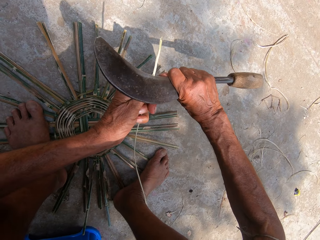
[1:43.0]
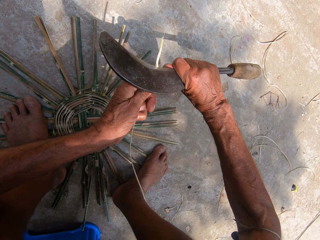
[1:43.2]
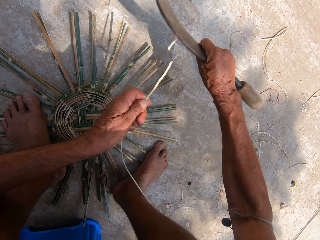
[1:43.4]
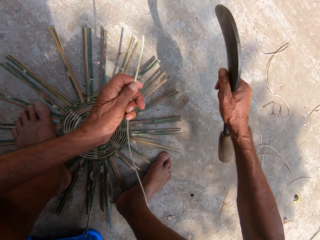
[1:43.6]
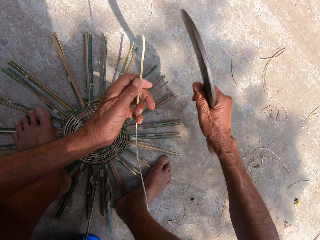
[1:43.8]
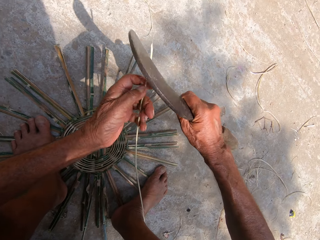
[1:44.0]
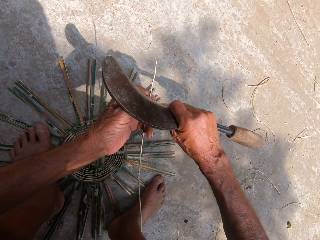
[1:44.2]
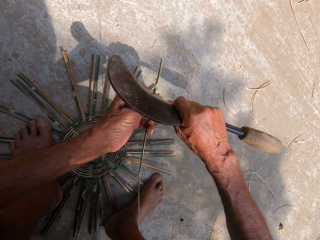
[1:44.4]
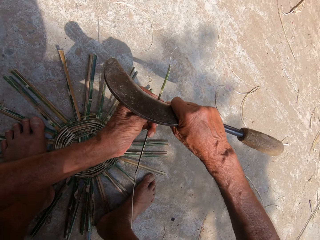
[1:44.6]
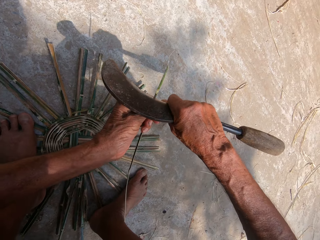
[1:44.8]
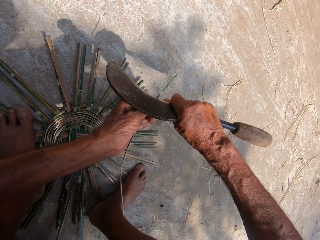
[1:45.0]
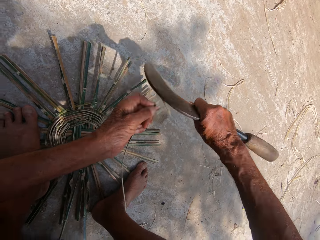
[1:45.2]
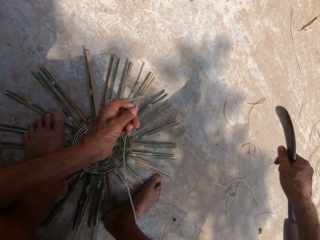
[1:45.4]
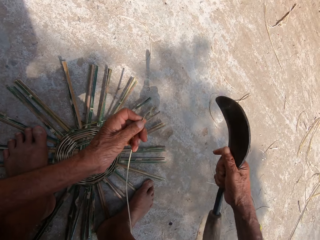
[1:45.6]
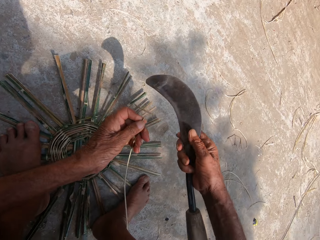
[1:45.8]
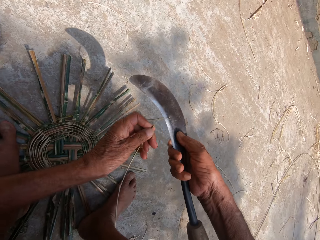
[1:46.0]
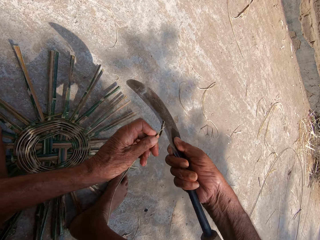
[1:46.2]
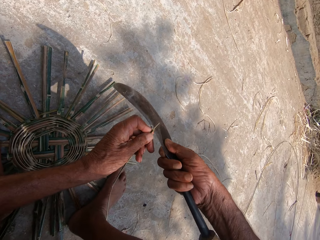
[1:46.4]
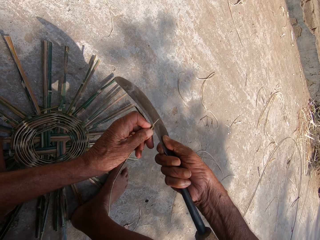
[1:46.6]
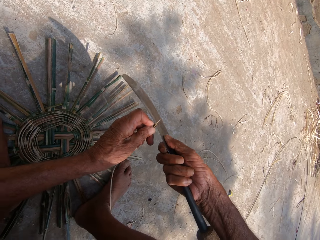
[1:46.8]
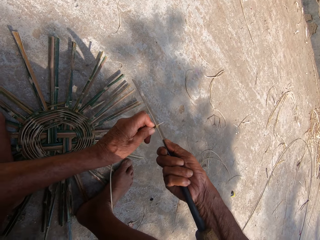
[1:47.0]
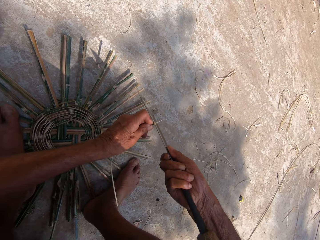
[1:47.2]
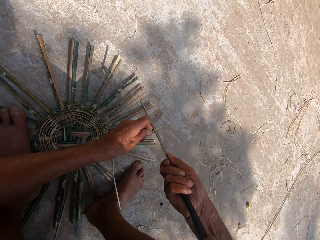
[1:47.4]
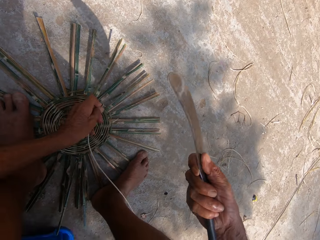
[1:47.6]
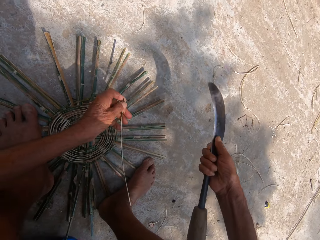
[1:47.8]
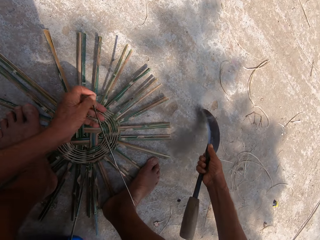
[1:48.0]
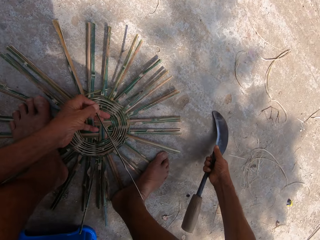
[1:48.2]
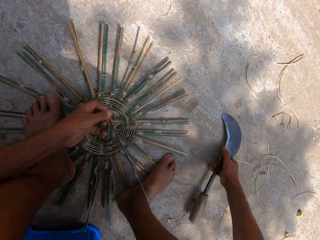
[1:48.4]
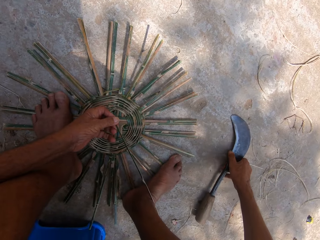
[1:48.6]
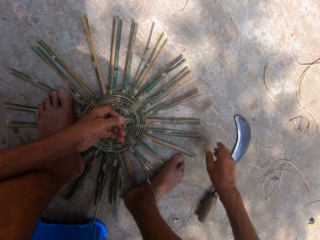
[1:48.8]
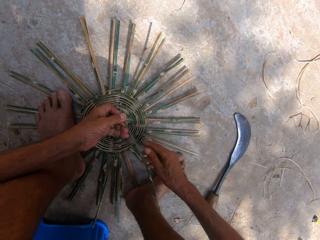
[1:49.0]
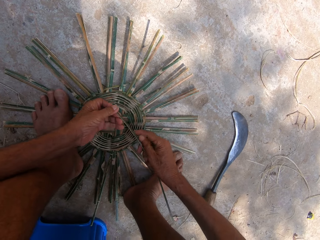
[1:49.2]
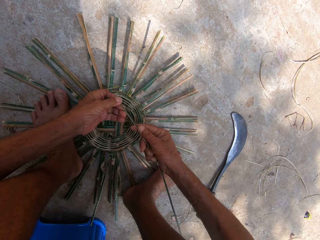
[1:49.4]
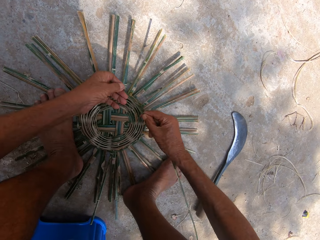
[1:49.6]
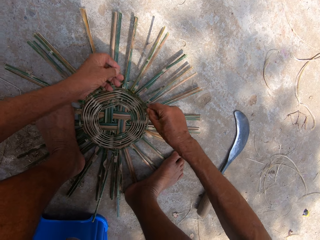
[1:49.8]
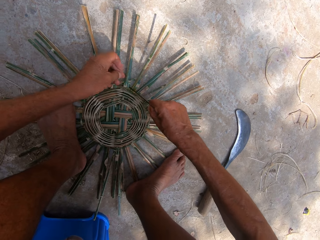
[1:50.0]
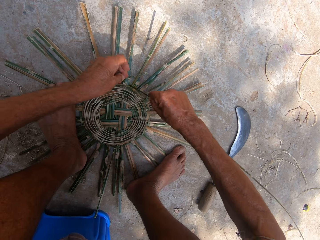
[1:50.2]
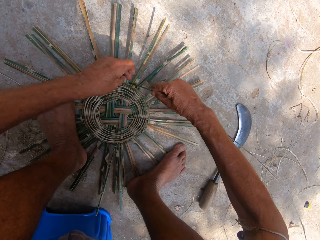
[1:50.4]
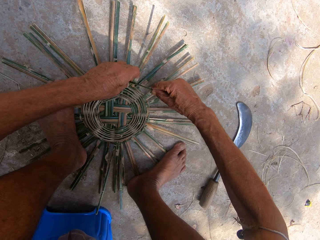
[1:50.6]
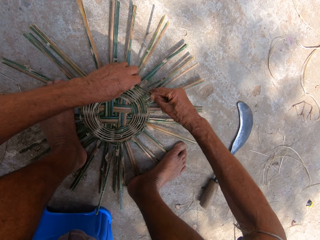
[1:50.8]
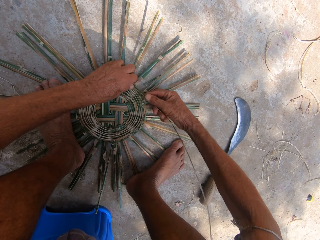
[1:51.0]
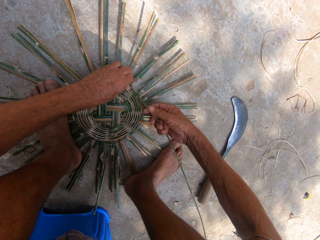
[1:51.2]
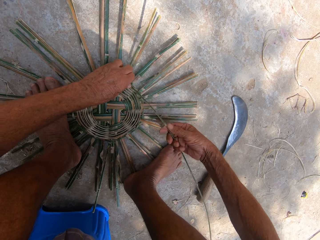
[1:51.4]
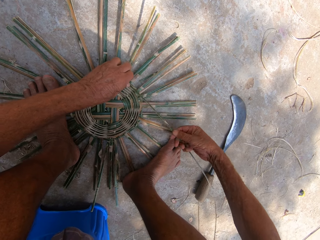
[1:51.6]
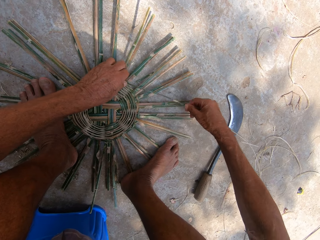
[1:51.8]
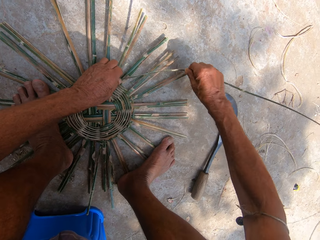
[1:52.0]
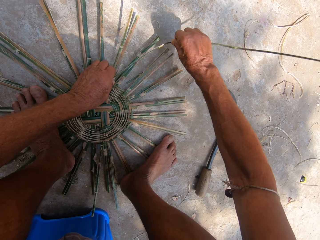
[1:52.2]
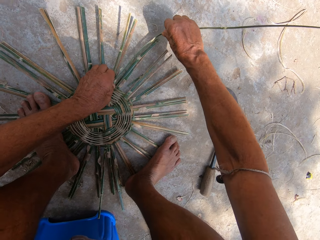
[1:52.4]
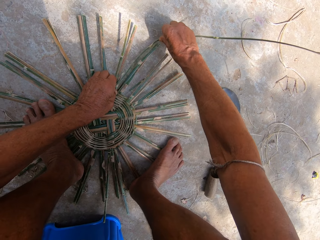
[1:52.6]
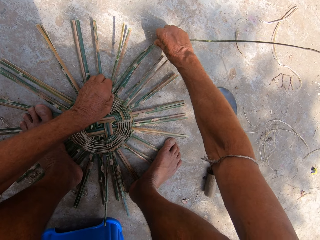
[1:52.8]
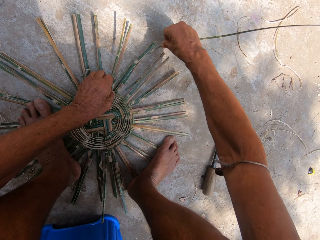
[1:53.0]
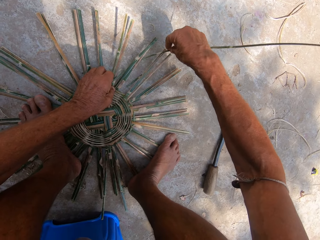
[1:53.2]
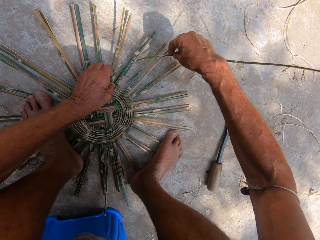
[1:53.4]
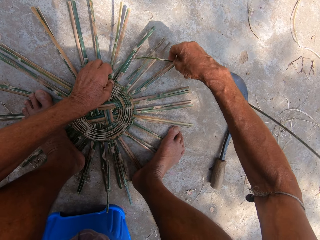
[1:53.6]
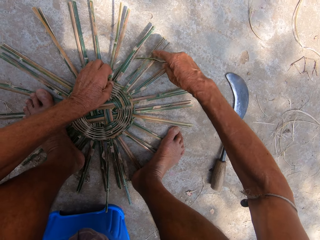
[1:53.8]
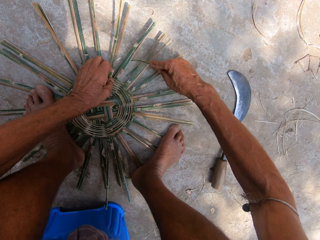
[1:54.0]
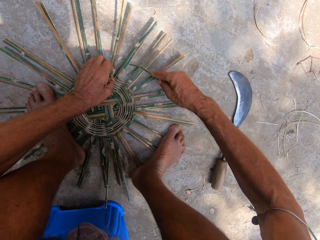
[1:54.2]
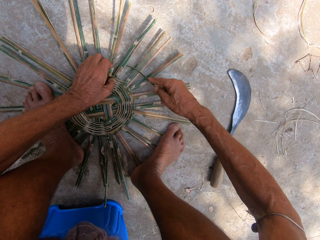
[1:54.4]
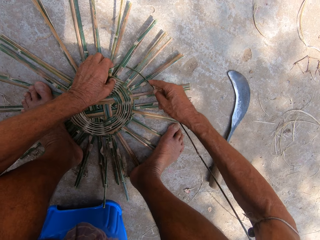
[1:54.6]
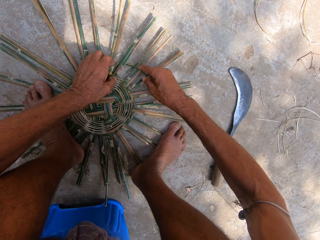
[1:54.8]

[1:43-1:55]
The camera wearer shaves the bamboo strip in his left hand with the kukri in his right hand. He places the kukri on the ground with his right hand. He passes the bamboo strip from his left hand to his right hand. He weaves the basket frame on the ground with the bamboo strip in both hands. He makes something.

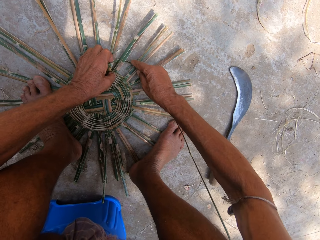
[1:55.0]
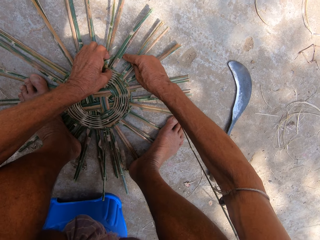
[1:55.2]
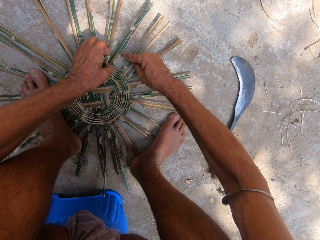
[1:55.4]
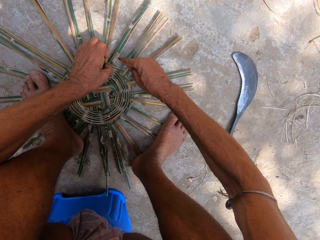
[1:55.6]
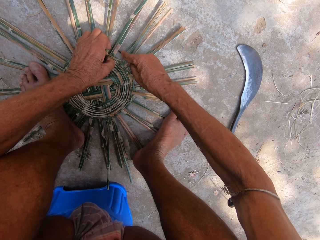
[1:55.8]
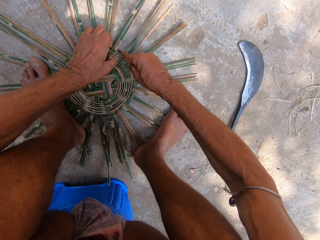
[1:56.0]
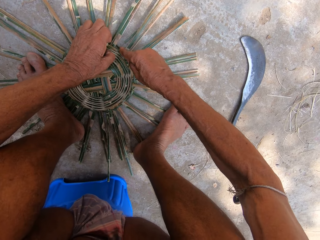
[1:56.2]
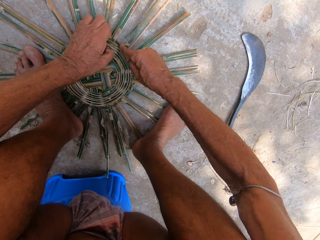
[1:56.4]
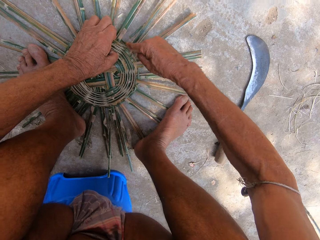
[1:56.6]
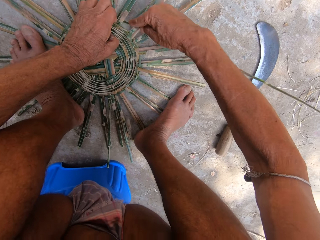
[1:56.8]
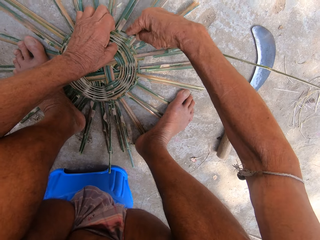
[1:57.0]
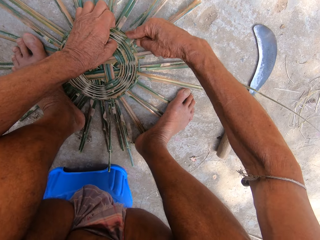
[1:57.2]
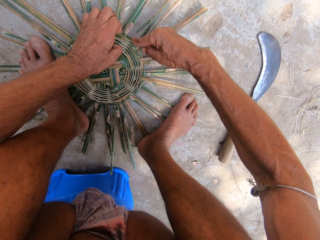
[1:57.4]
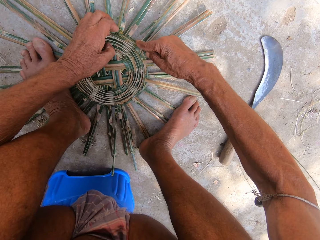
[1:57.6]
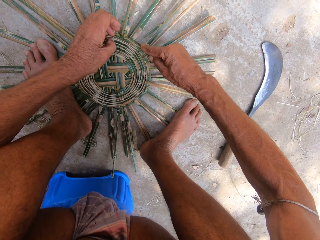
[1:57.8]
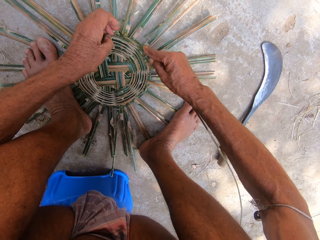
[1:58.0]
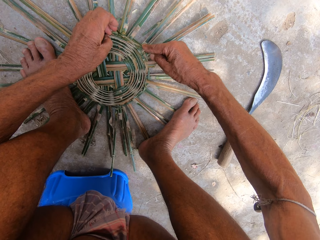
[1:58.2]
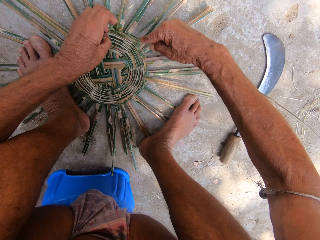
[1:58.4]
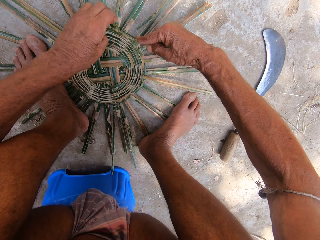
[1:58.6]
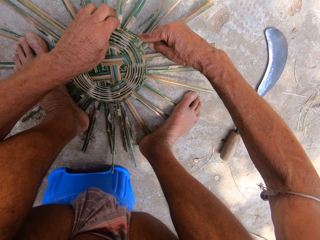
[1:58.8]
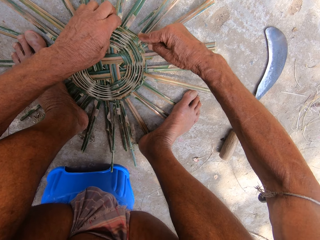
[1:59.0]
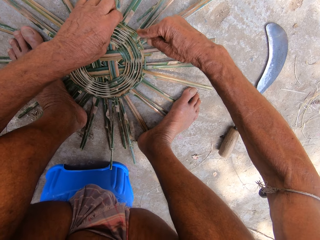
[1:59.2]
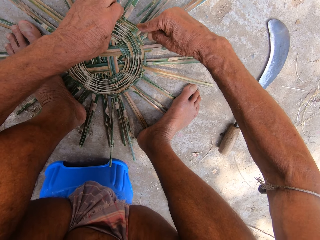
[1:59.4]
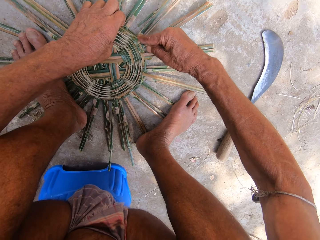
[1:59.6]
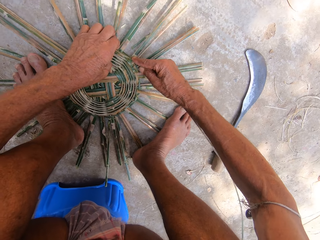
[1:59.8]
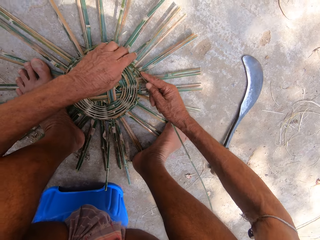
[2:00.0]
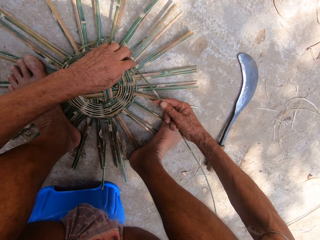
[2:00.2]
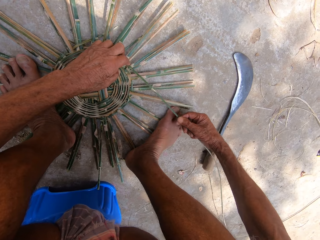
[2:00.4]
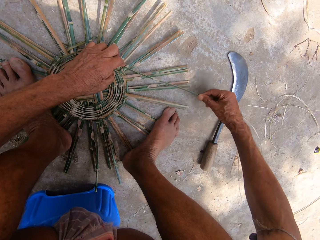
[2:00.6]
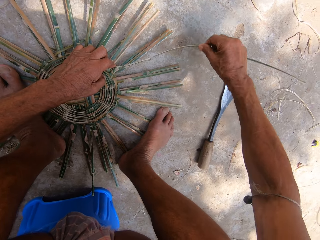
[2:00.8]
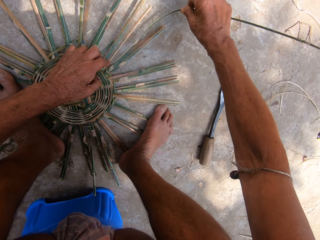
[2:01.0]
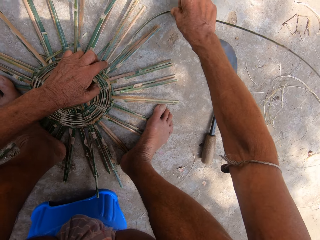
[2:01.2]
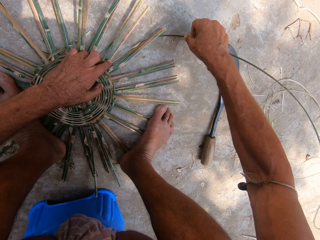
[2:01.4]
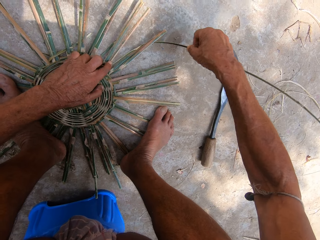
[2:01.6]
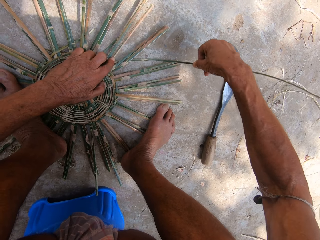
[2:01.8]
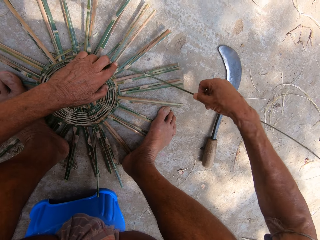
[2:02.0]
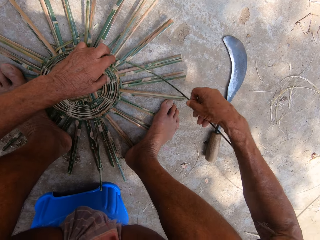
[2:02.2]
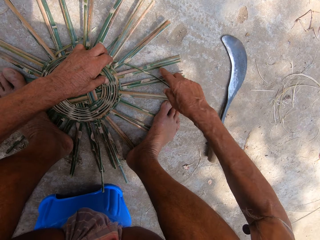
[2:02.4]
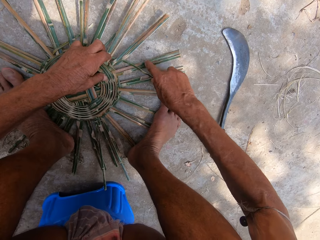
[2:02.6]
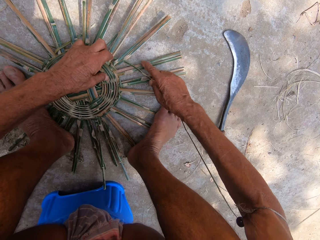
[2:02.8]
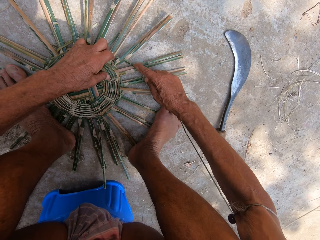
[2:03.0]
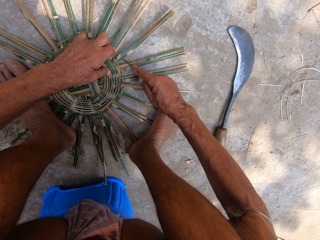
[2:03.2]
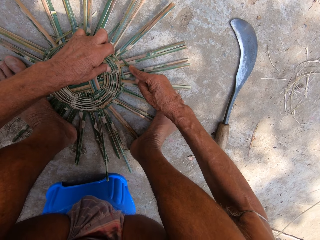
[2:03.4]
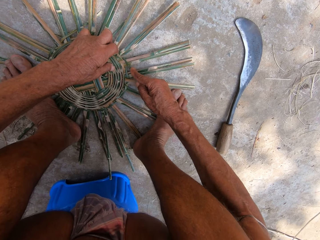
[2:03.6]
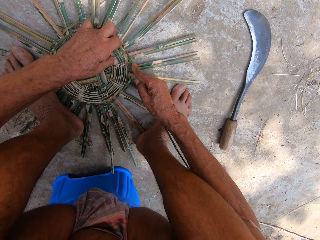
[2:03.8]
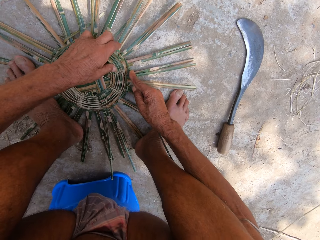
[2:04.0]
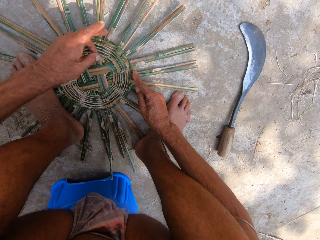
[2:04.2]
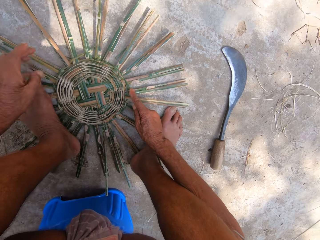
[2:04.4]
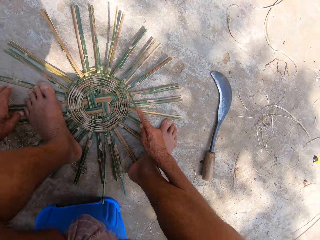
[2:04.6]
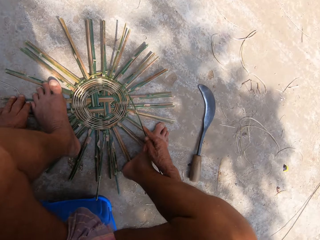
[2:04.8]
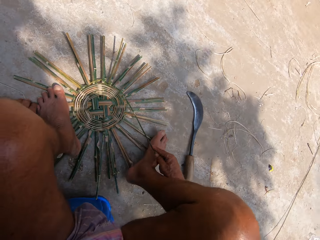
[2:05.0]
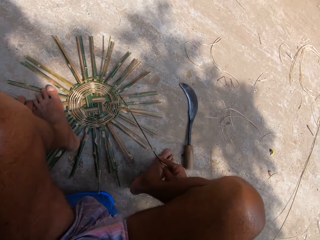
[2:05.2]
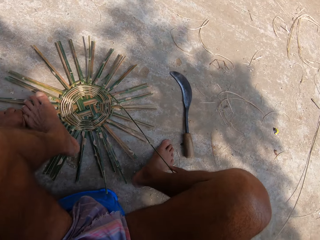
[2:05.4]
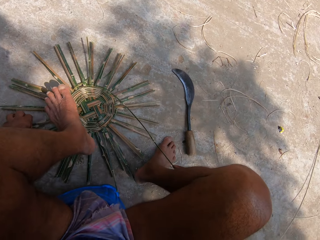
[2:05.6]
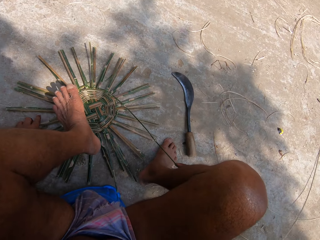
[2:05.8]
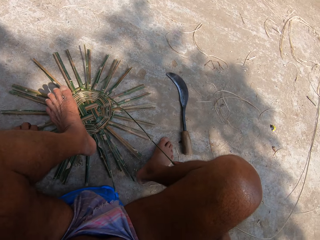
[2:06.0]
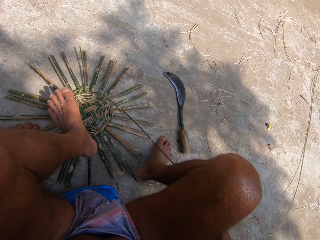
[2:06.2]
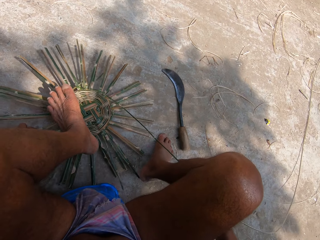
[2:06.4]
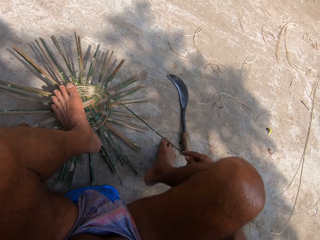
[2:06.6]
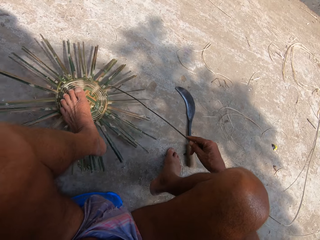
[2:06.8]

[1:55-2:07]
The camera wearer adjusts the basket frame on the ground with his left hand. He moves something.
